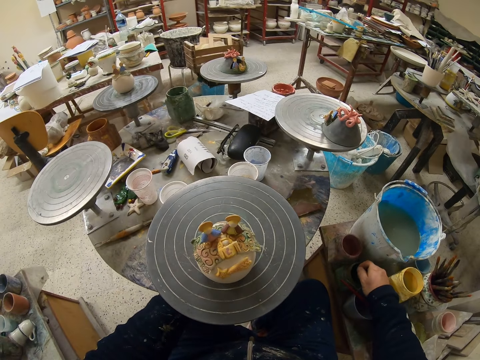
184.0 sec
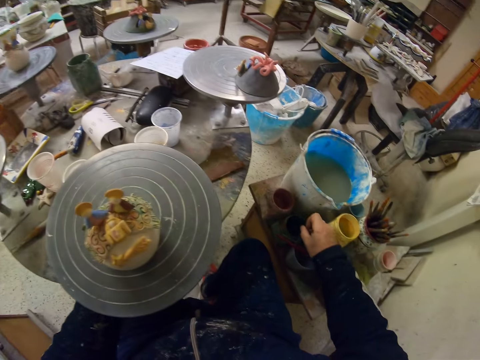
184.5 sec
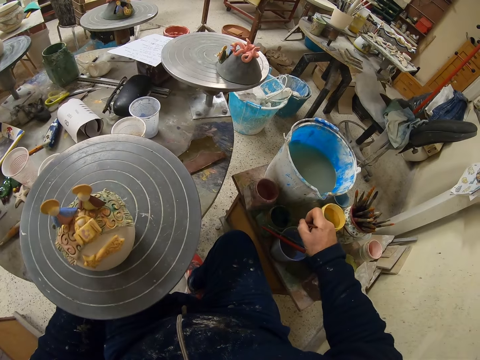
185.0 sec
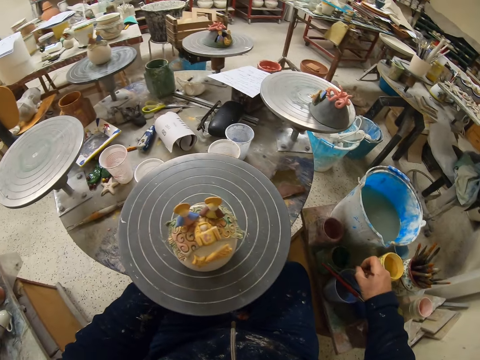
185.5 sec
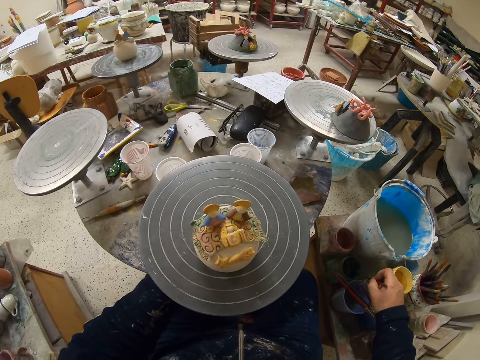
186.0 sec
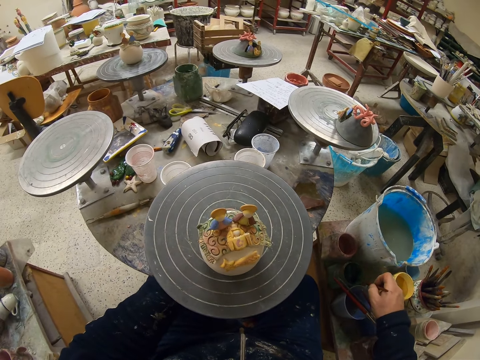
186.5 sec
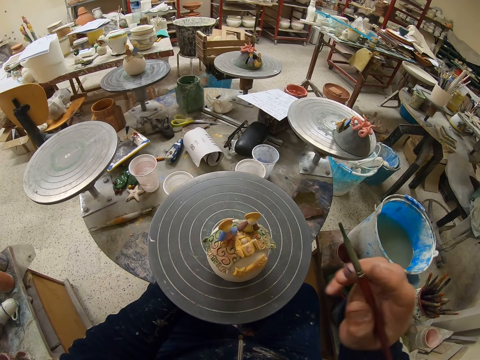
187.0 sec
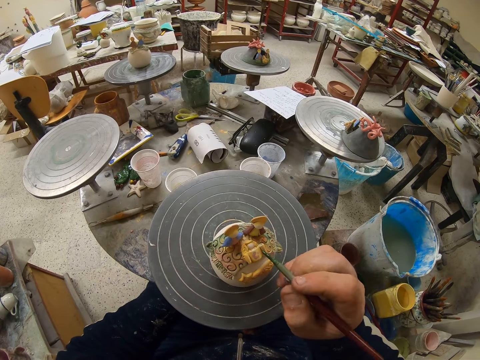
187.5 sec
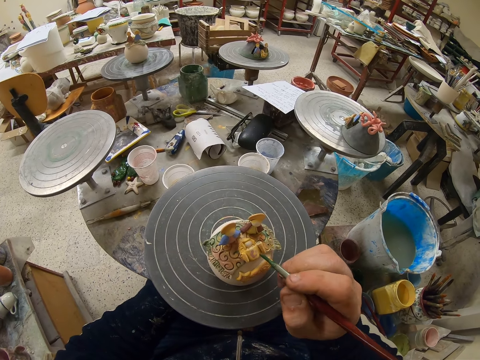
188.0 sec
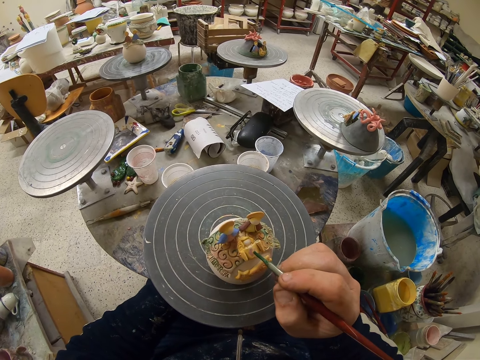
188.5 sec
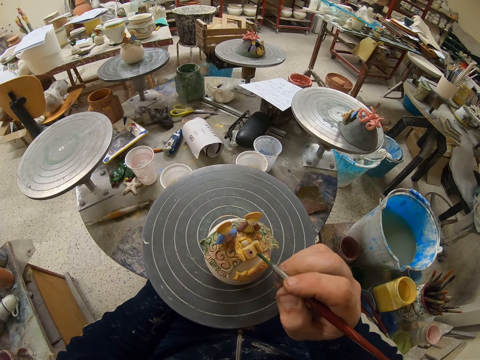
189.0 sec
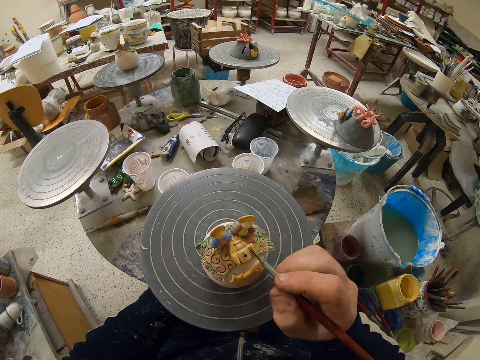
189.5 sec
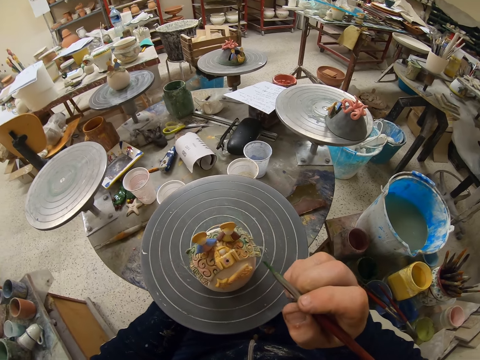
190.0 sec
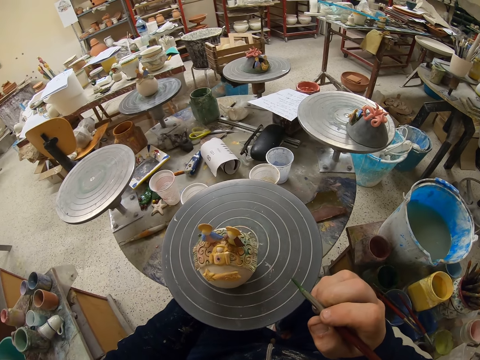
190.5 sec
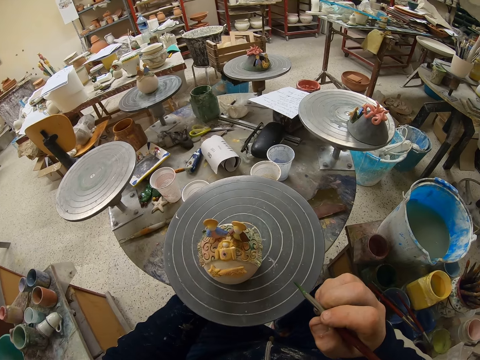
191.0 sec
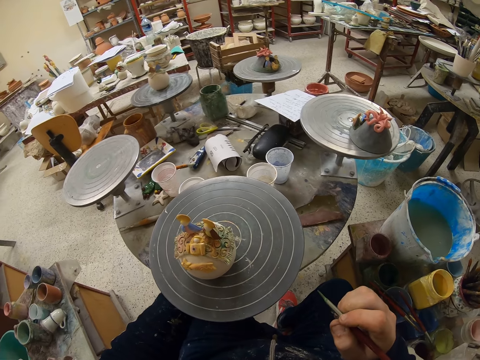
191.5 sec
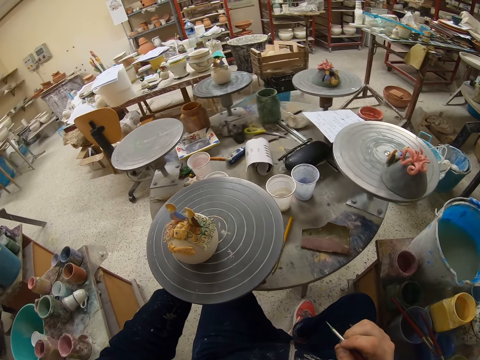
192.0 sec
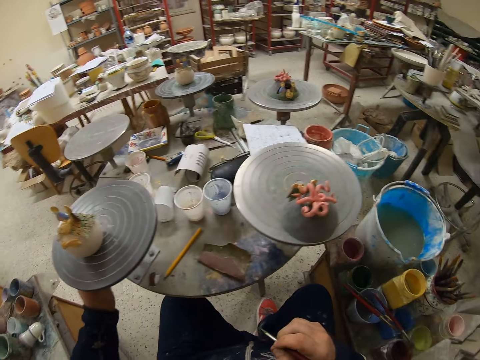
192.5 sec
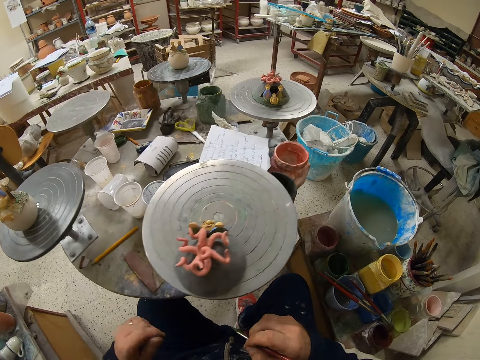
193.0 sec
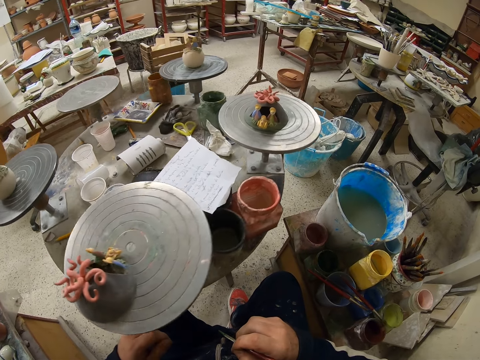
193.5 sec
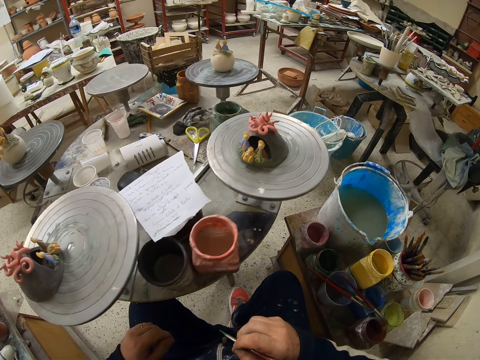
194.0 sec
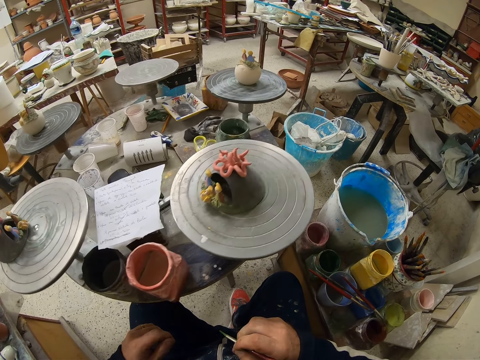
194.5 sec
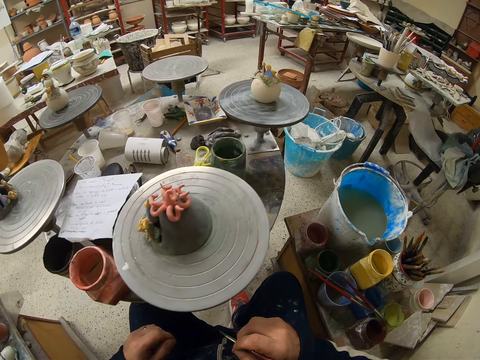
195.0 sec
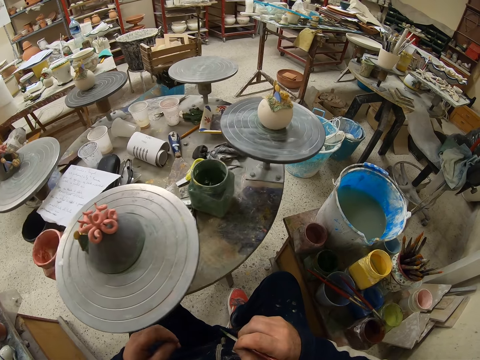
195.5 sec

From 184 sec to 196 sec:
The camera wearer paints a figurine with the paint brush. They rotate a table.

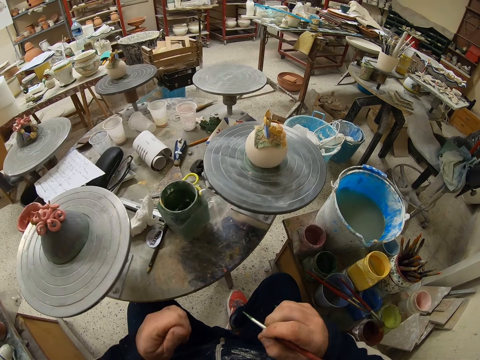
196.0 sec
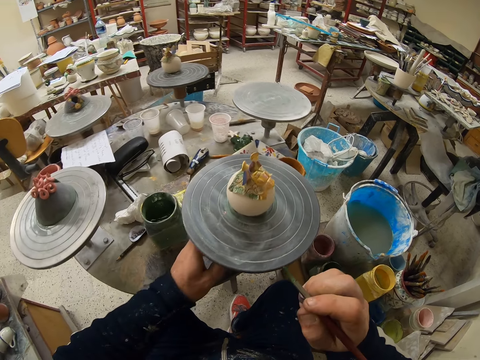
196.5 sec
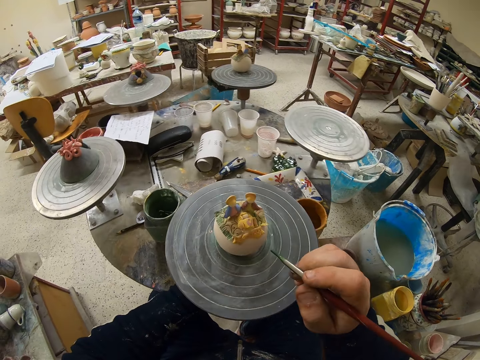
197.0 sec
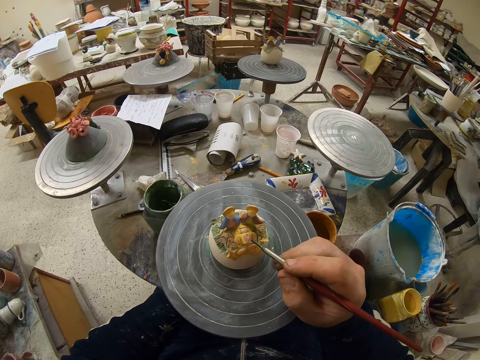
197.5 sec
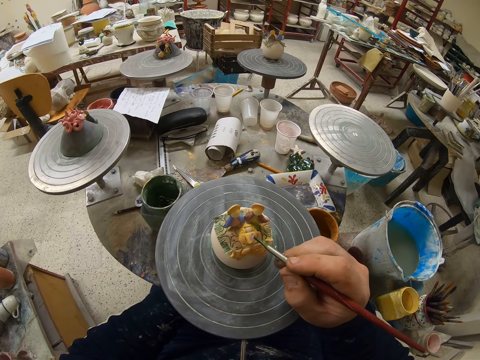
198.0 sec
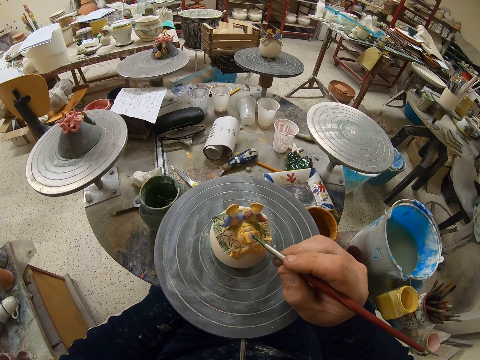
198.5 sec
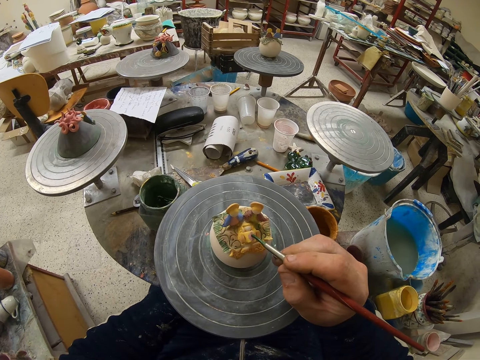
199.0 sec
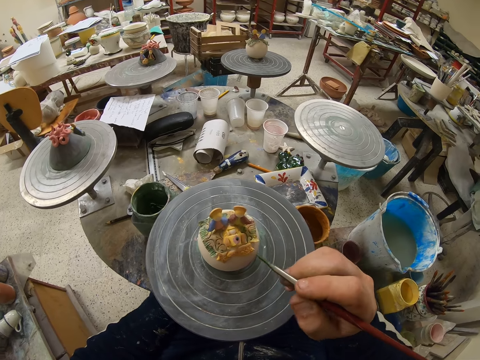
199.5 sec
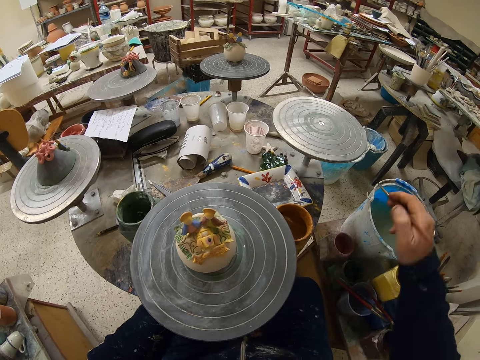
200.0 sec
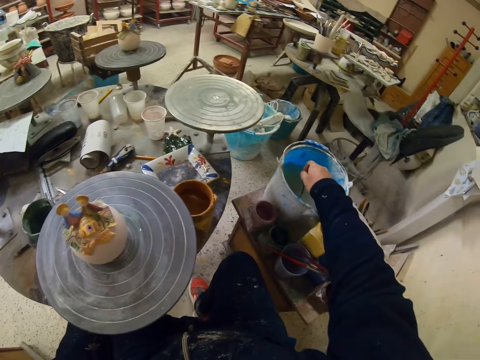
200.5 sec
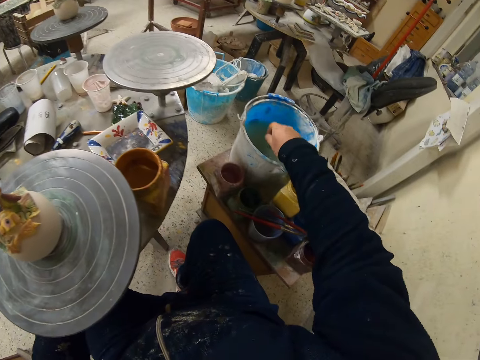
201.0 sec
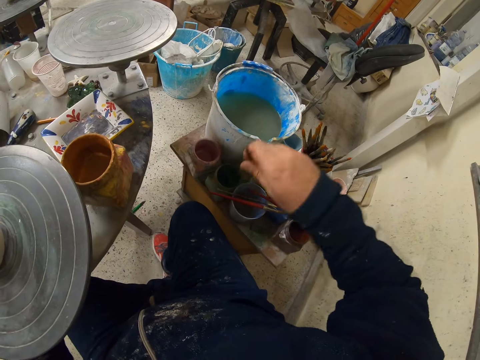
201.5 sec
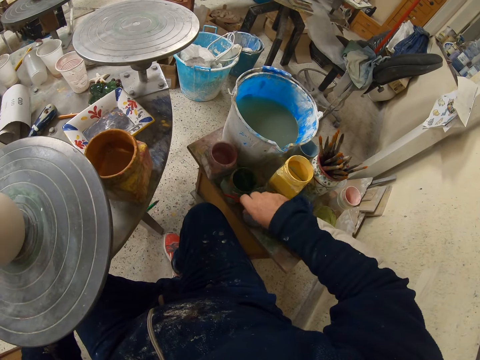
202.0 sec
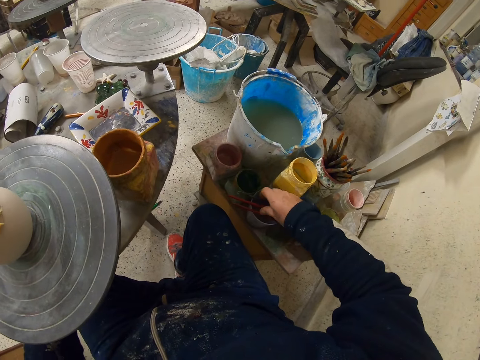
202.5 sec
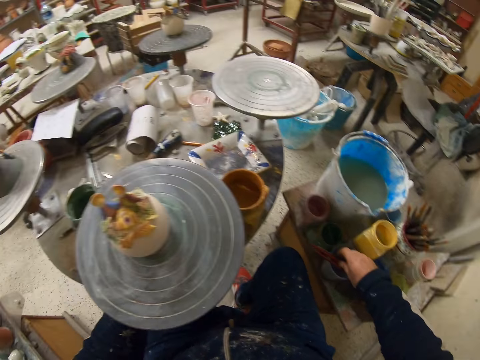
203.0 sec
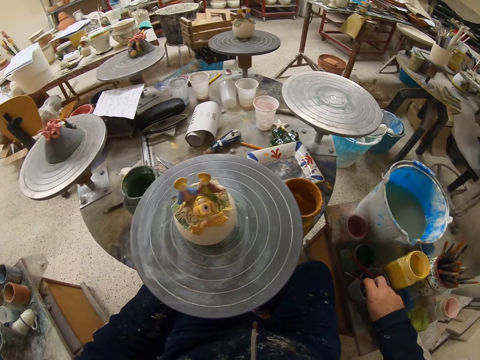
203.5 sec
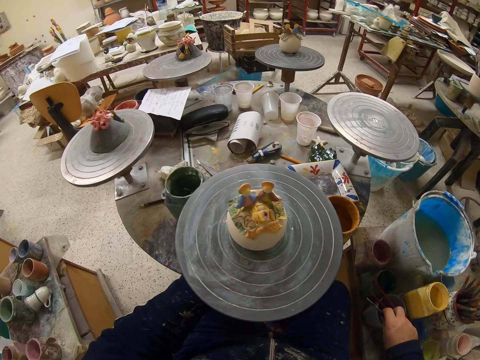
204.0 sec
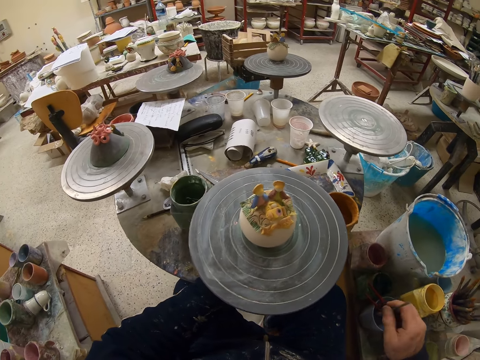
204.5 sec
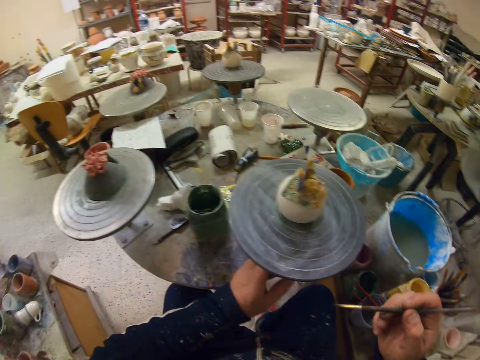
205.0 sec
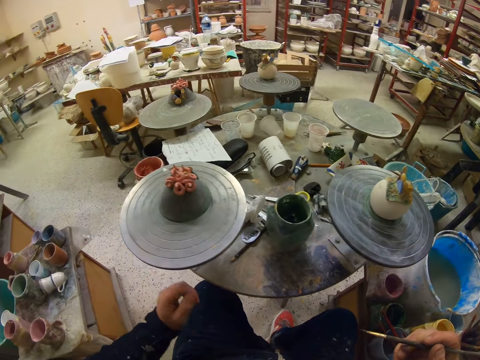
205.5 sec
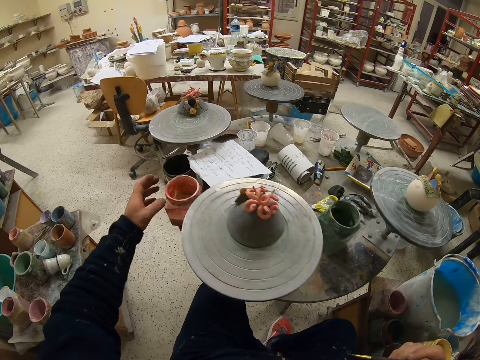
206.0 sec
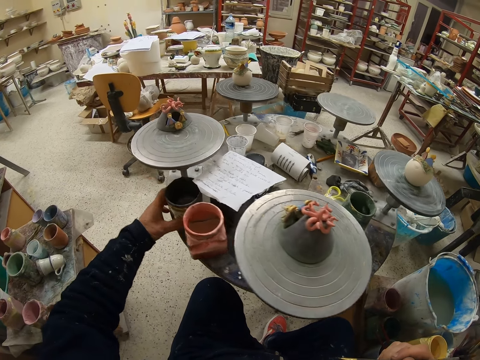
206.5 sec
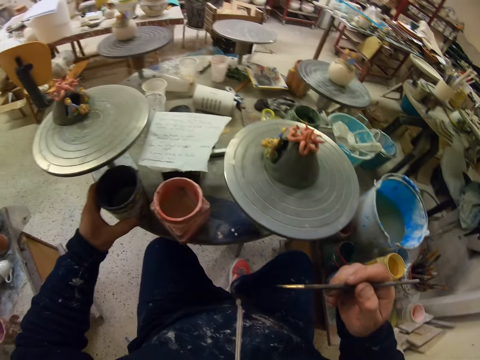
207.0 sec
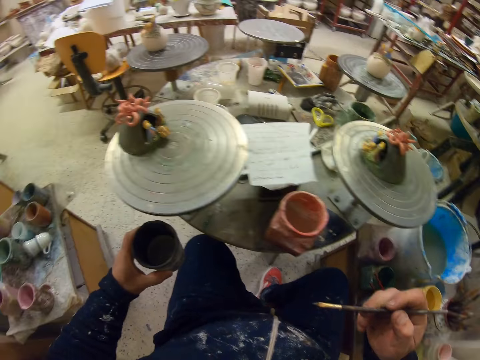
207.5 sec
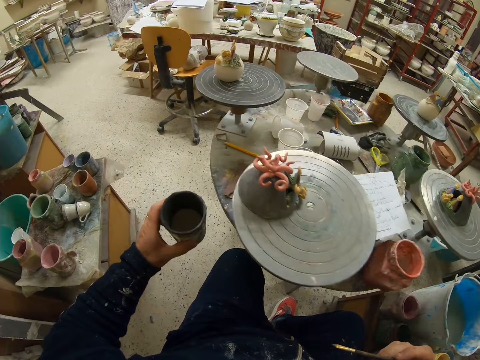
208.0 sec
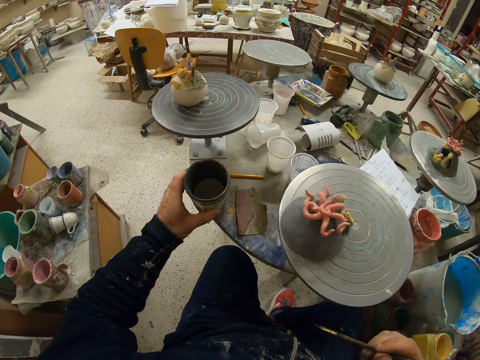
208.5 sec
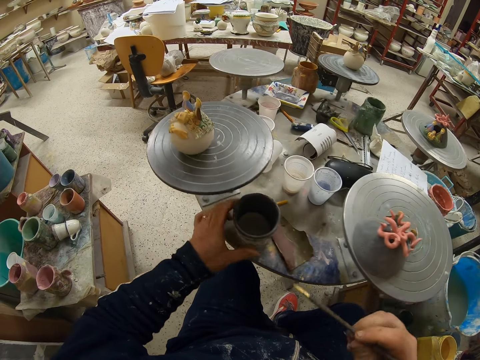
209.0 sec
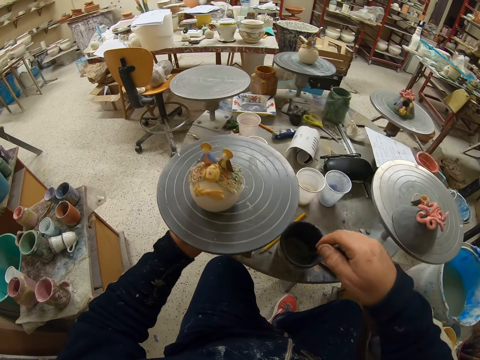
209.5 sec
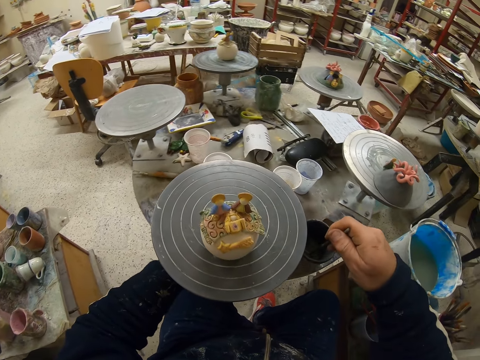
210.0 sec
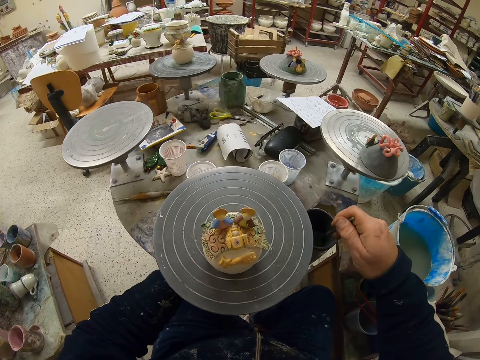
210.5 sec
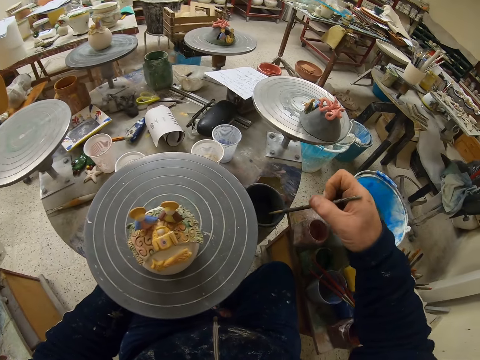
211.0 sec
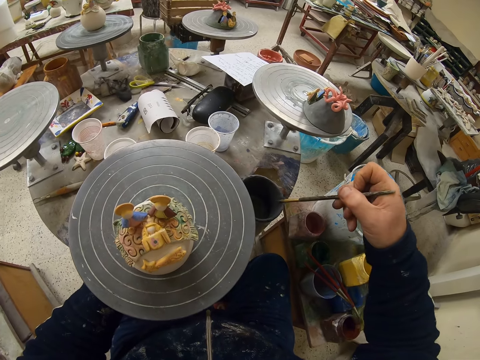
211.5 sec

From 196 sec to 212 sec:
The camera wearer paints a figurine with the paint brush. They dip the paint brush in the watercolor. They place the paint brush on the paint container or paint can. They lift the paint brush from the paint container. They rotate a table. They roll the table. They lift the paint container from the table. They place the paint container on the table. They dip the paint brush in paint. They stir the paint with the paint brush. They remove excess paint on the paint can edge. They stir the paint with the paint brush.
